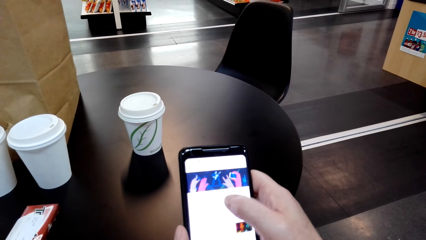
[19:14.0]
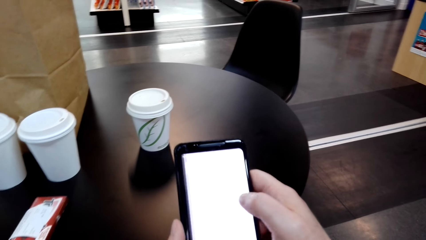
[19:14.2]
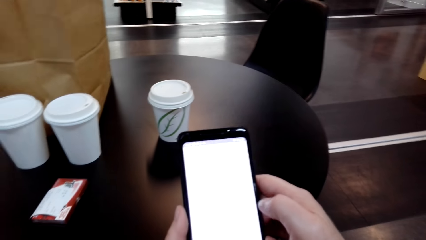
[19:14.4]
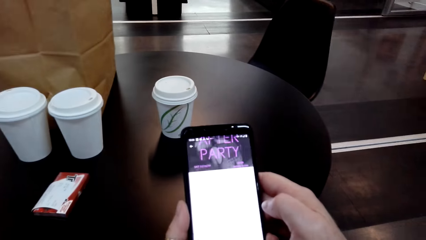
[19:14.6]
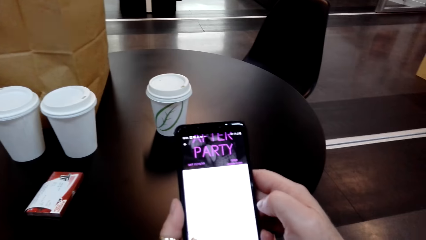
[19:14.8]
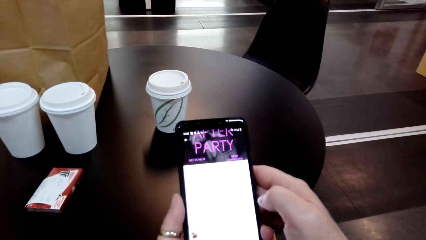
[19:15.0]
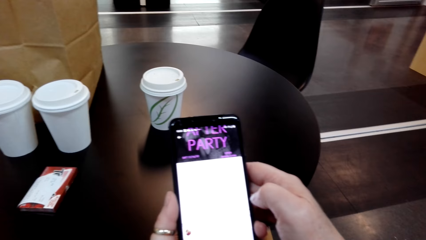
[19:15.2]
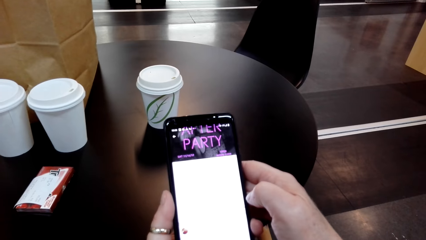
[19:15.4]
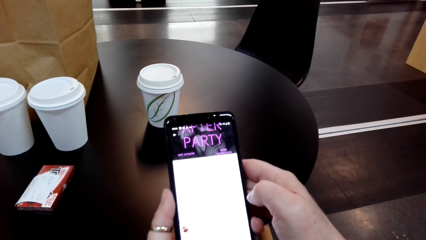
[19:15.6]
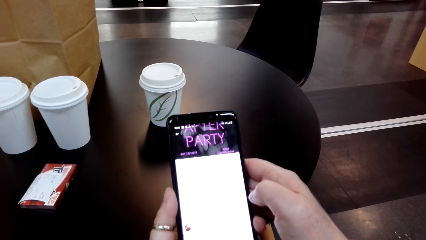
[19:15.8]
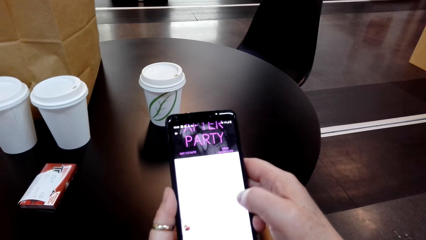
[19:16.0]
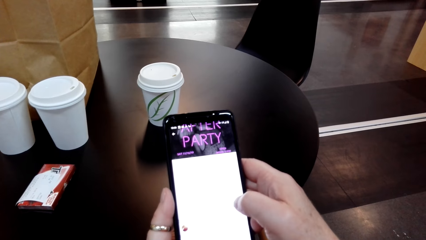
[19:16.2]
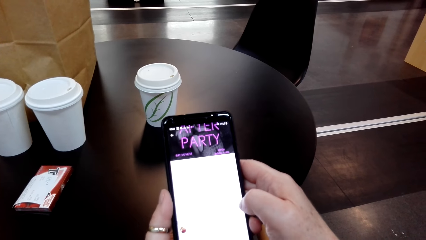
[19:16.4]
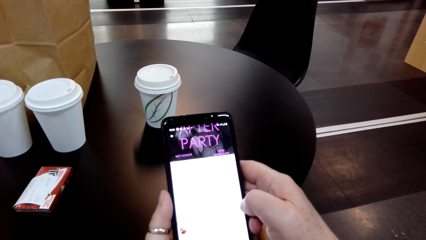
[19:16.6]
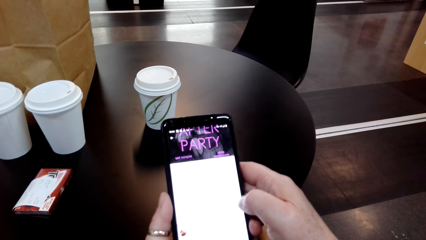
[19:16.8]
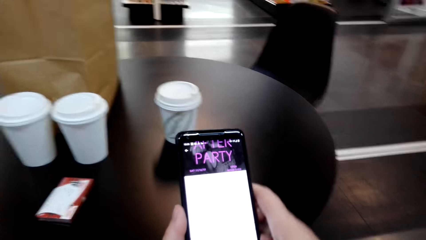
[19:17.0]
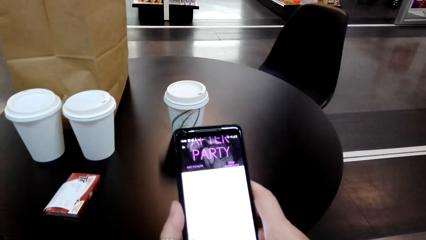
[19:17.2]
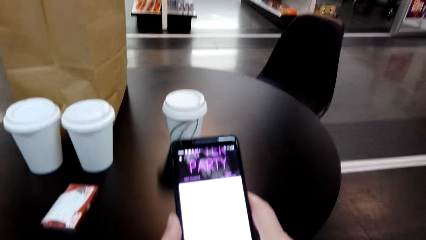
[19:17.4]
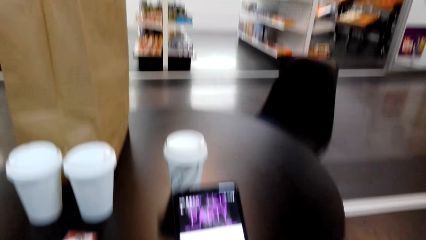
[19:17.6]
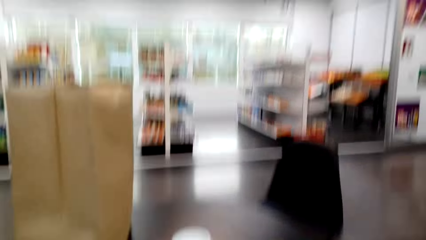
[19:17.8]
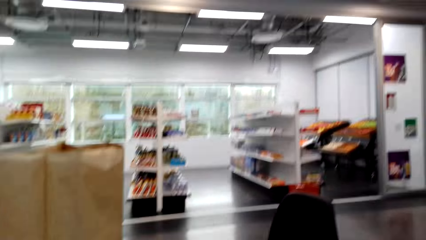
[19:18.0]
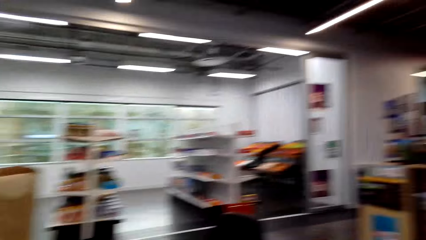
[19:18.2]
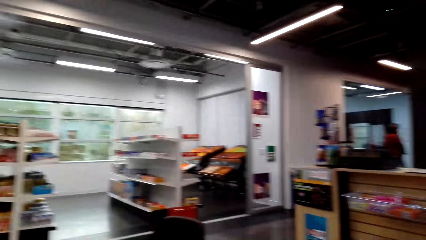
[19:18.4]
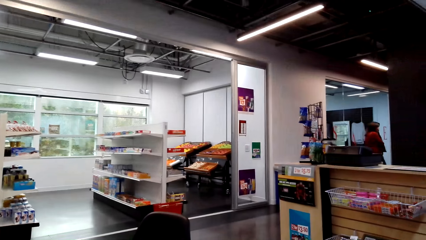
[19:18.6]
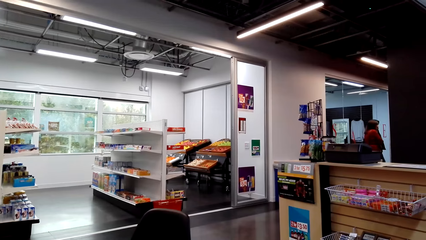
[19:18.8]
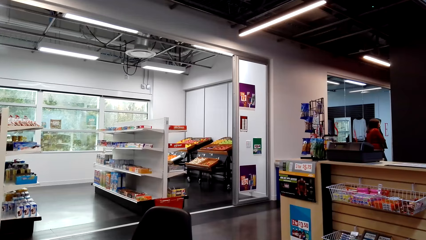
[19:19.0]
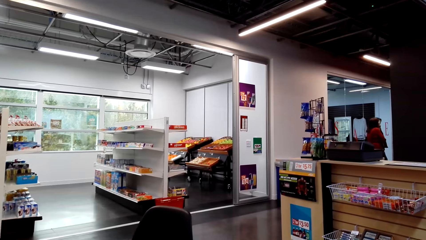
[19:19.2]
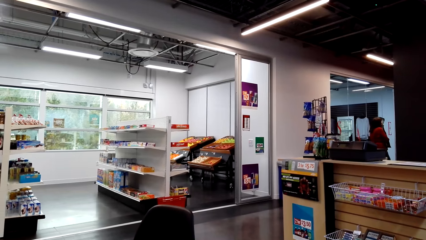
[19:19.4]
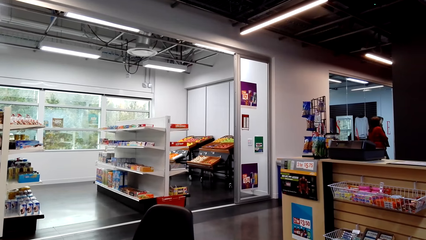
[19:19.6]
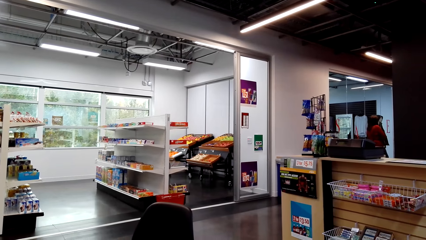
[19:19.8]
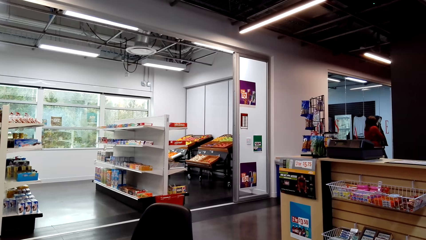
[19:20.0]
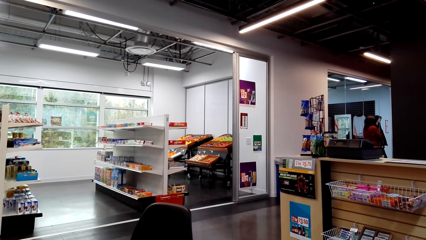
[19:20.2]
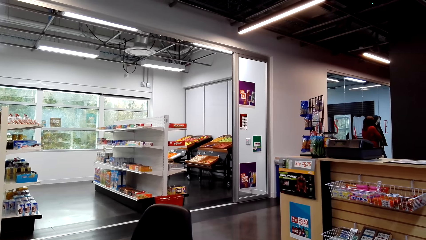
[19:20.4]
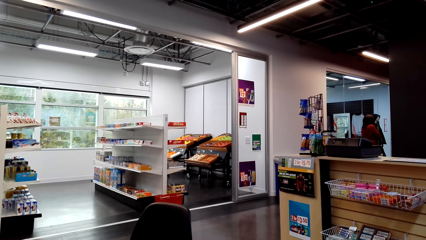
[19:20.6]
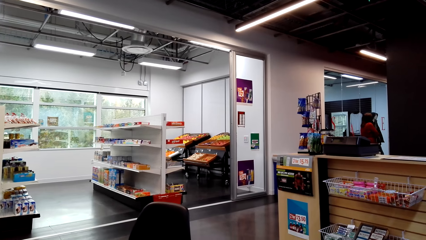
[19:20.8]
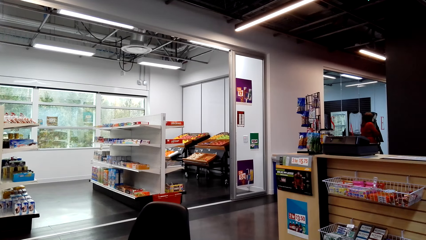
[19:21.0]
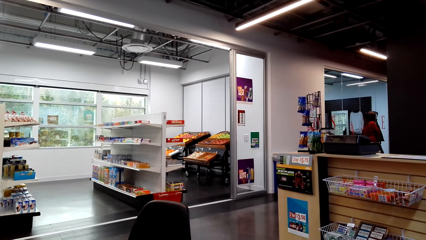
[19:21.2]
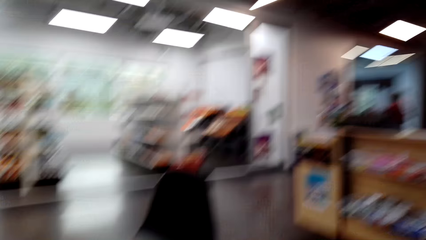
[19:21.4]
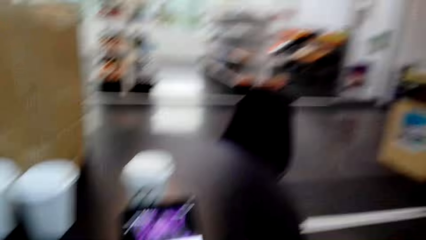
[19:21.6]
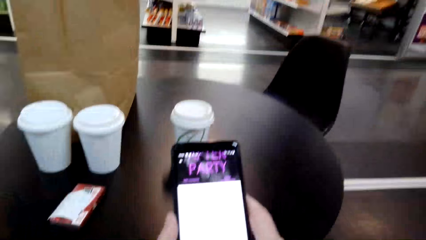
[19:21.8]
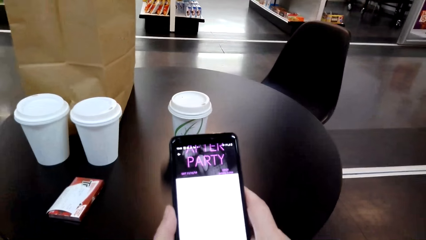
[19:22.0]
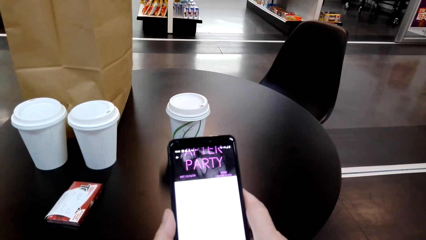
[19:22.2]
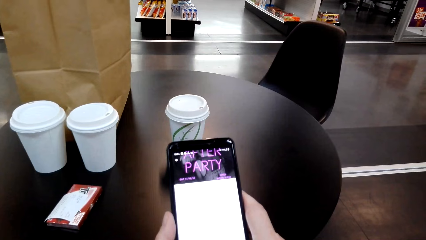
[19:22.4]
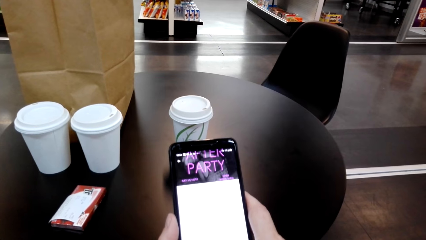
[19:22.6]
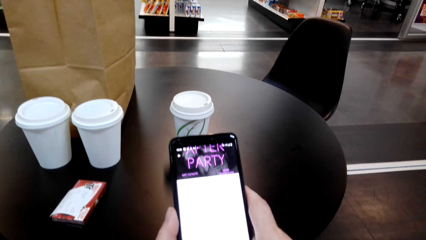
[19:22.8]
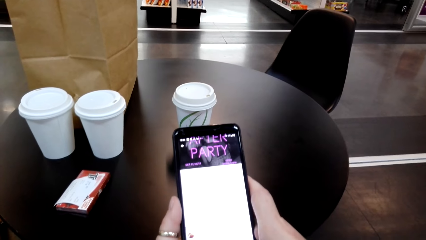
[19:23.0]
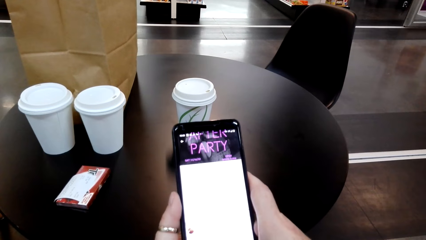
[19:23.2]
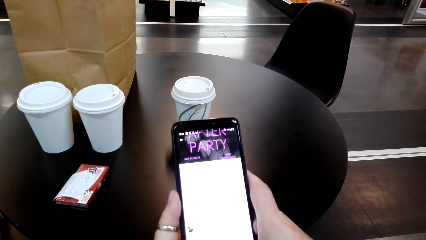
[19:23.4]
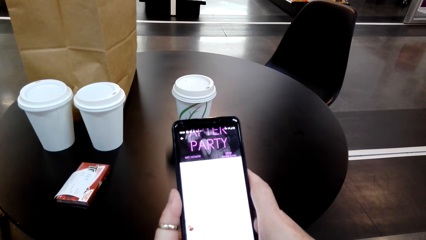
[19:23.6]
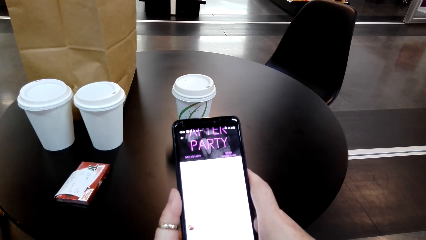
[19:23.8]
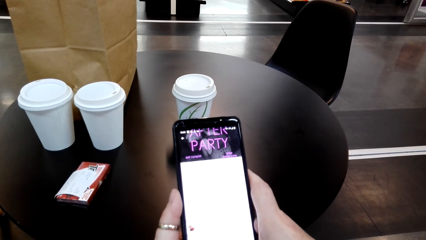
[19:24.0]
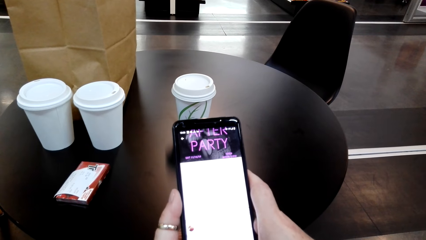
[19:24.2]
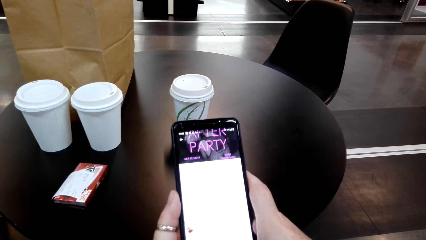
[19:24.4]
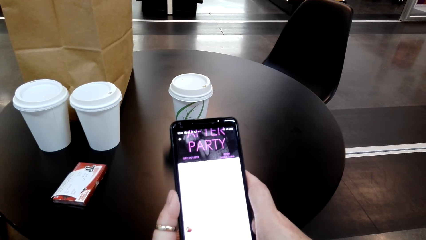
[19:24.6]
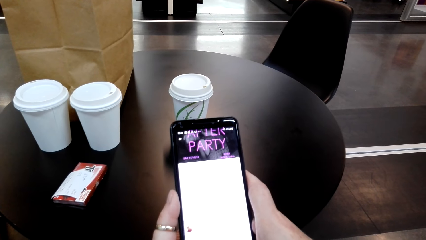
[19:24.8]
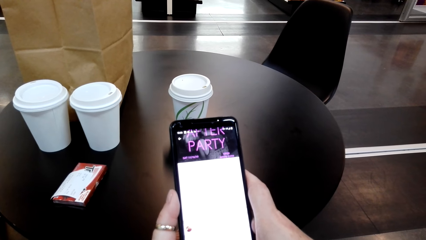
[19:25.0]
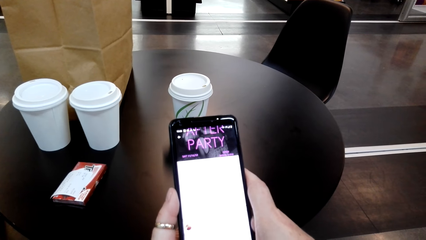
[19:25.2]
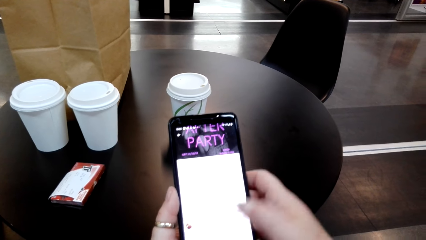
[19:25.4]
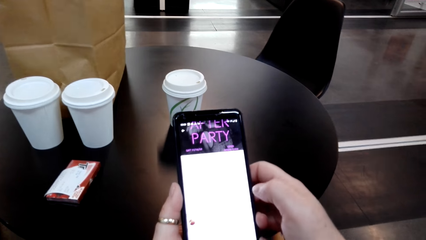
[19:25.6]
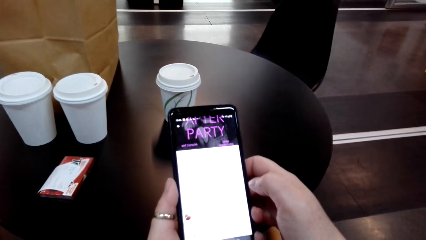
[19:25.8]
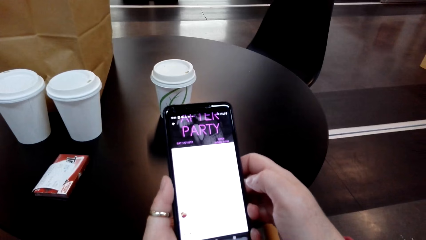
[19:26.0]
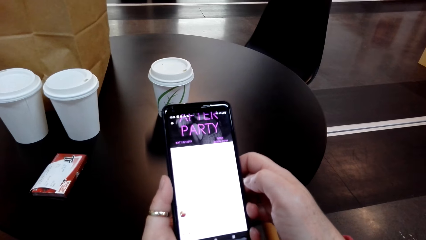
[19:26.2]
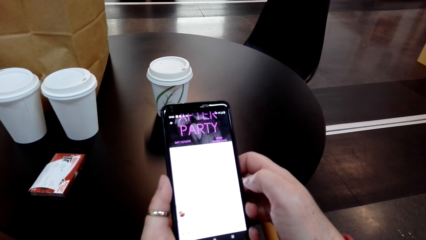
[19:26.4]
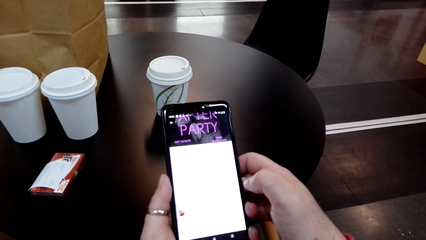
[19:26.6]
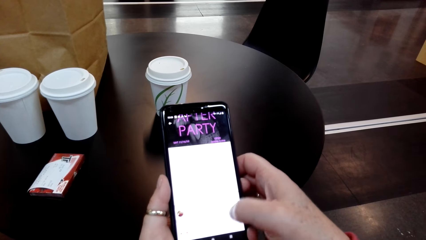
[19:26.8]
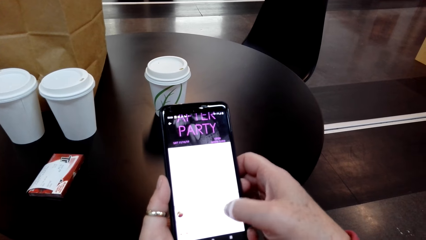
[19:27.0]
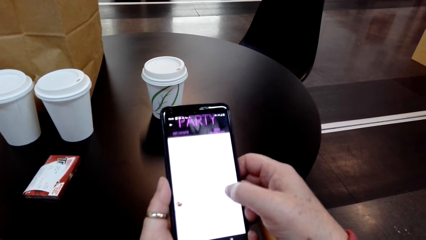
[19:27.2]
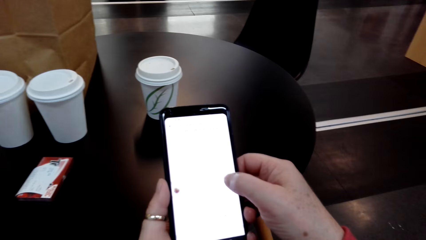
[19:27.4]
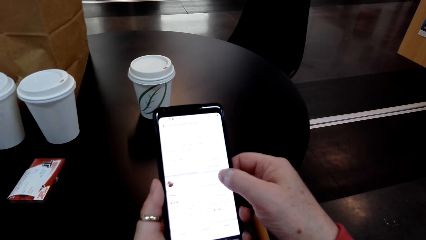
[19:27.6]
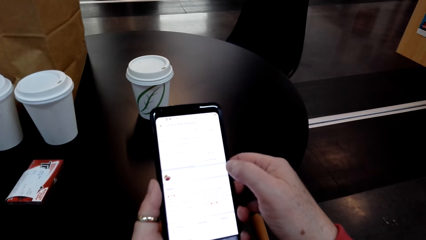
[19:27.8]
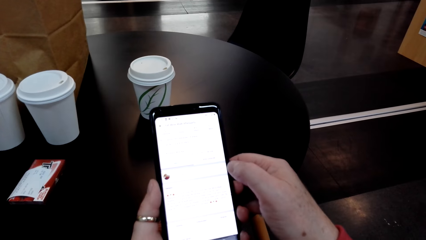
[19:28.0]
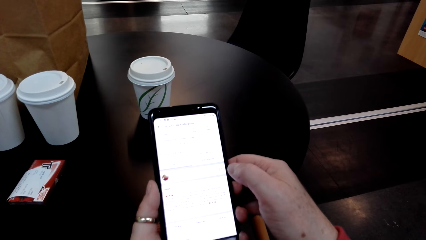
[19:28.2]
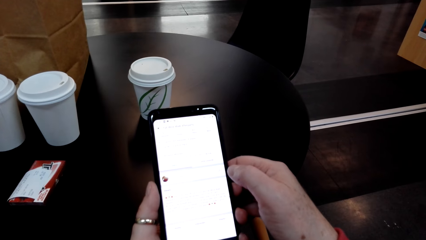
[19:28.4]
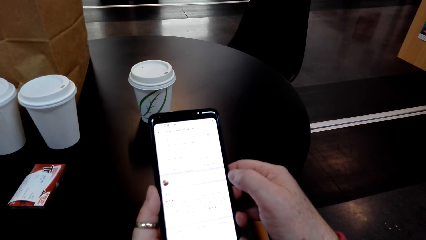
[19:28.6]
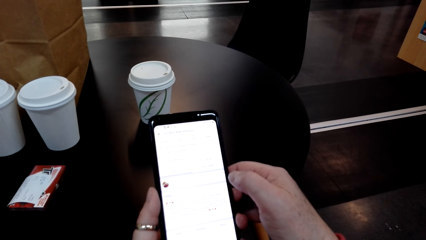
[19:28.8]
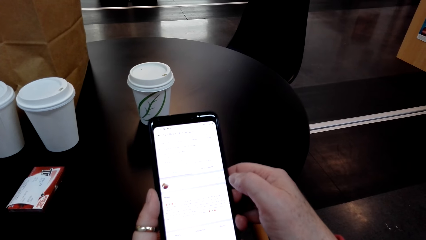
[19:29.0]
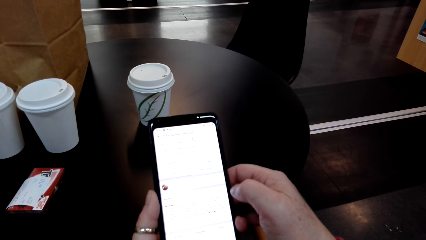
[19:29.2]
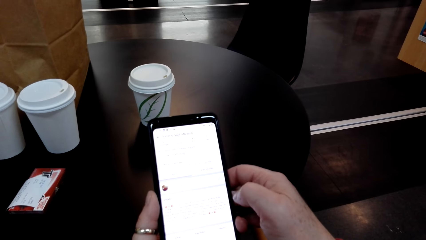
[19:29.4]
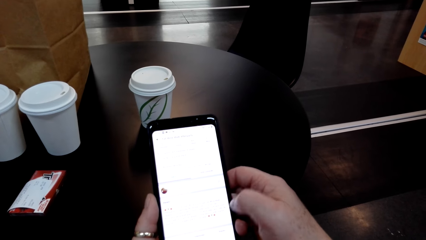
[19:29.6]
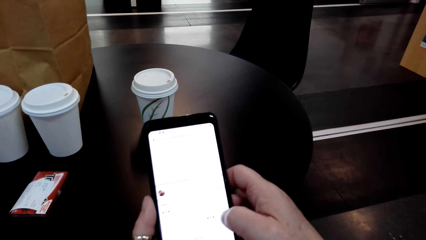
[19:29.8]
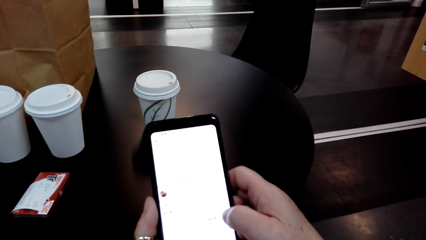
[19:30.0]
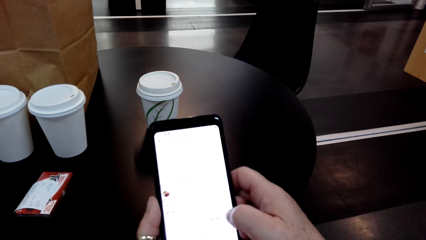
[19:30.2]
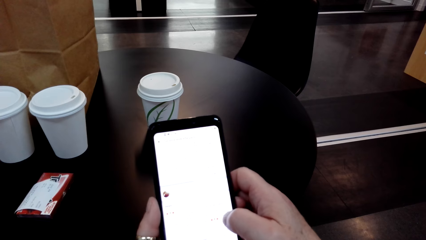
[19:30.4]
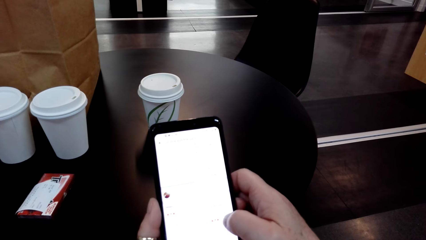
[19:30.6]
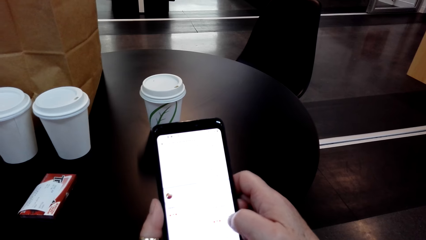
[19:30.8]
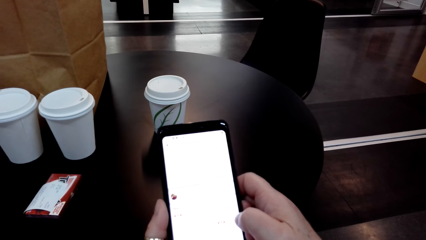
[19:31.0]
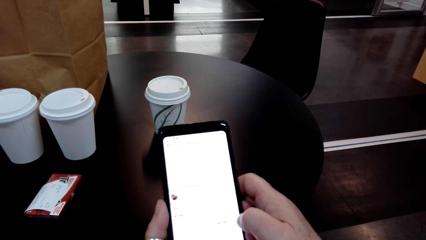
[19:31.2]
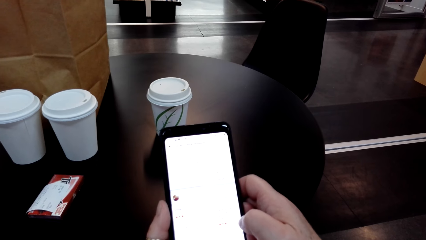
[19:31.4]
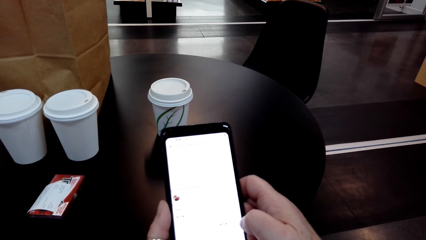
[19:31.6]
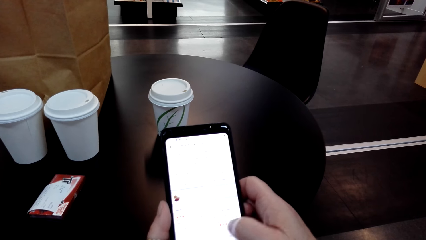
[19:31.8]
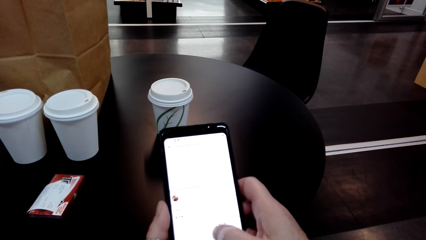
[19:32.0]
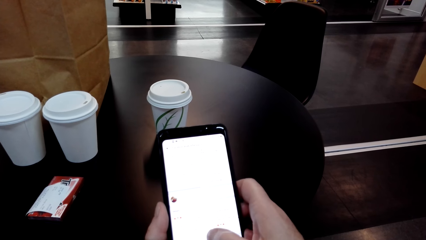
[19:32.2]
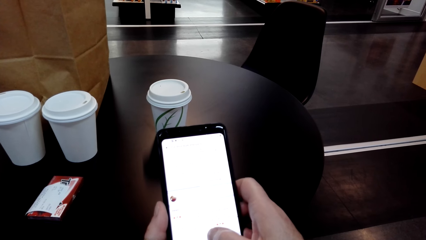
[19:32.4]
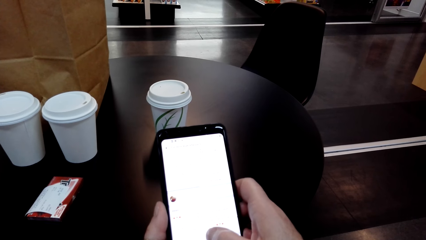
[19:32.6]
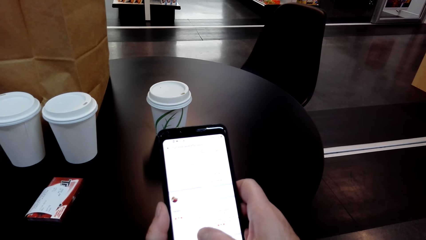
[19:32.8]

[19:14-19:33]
The camera wearer touches her phone's screen. A lady stands at the store. The camera wearer looks at the phone. They hold the phone. They scroll through the phone. They look at the phone.
